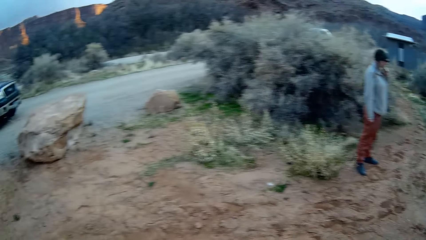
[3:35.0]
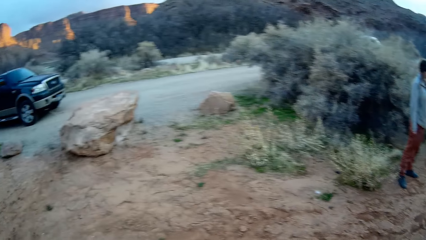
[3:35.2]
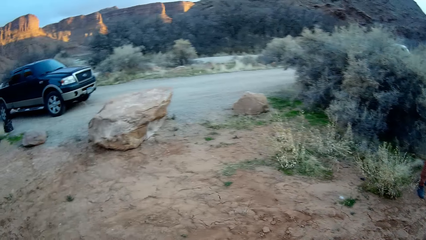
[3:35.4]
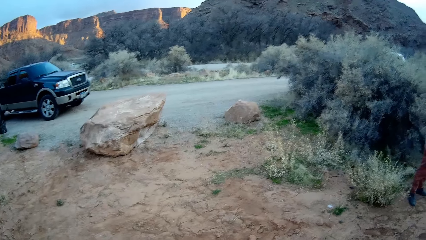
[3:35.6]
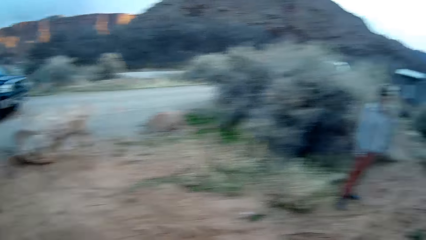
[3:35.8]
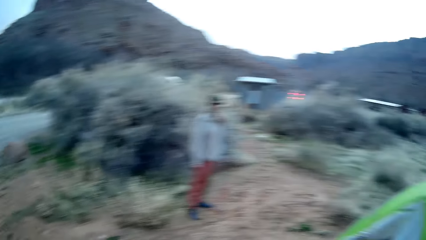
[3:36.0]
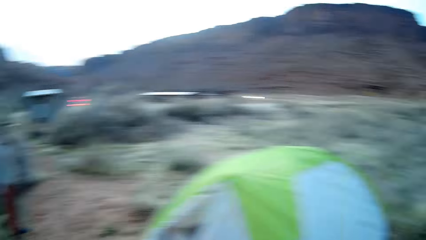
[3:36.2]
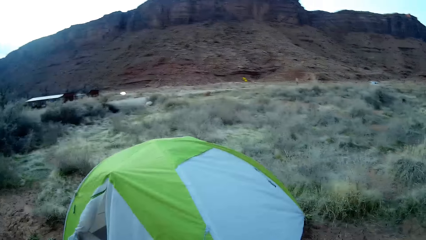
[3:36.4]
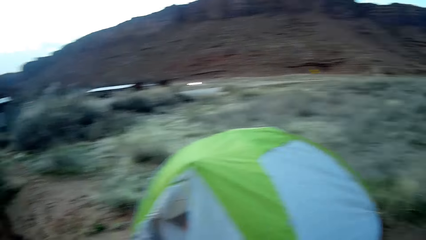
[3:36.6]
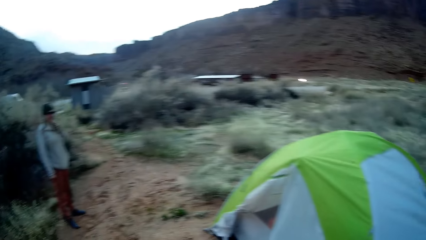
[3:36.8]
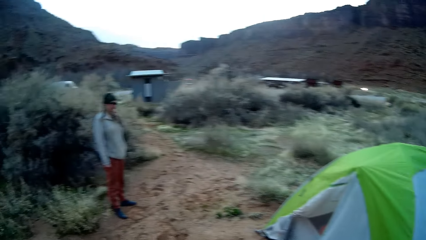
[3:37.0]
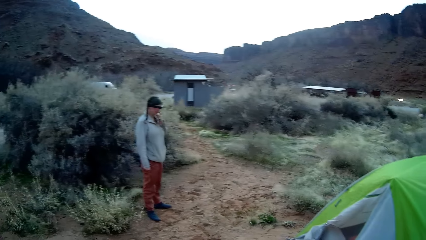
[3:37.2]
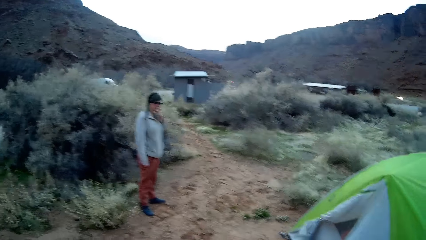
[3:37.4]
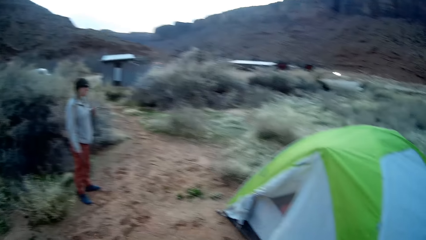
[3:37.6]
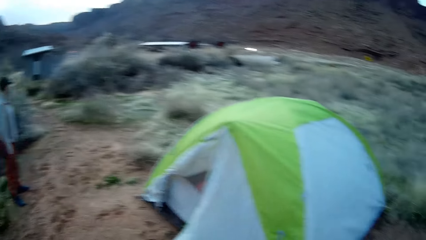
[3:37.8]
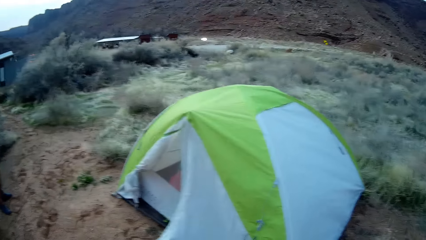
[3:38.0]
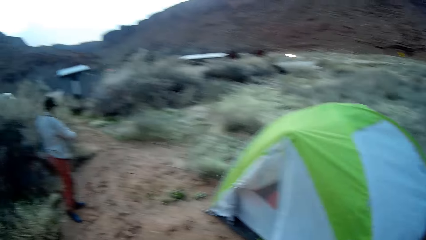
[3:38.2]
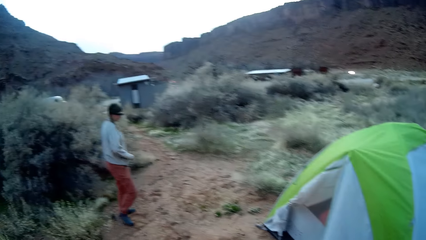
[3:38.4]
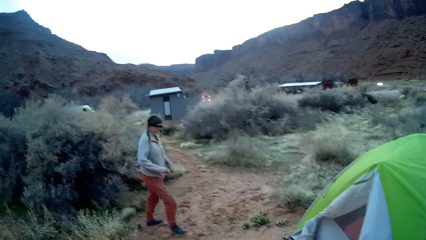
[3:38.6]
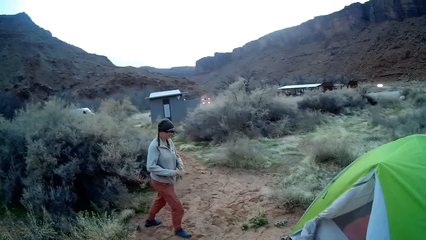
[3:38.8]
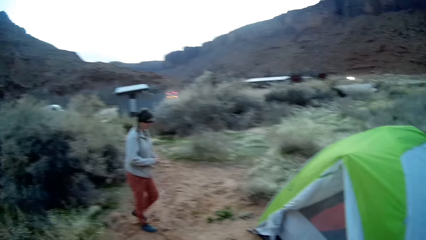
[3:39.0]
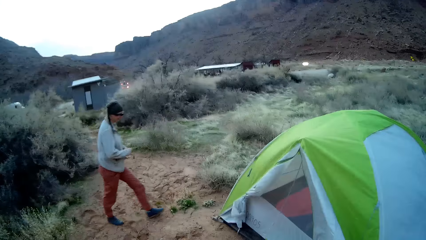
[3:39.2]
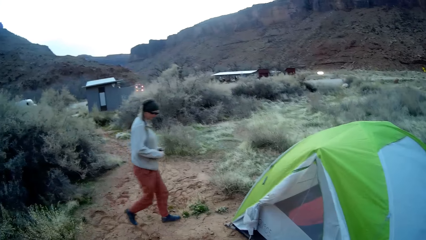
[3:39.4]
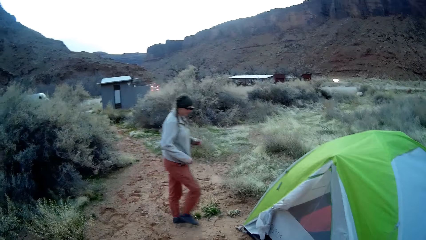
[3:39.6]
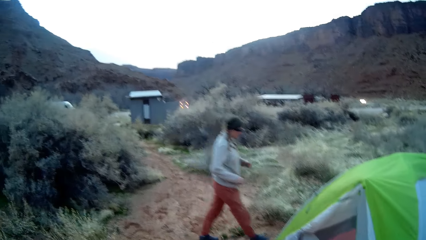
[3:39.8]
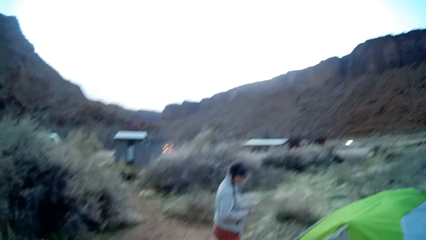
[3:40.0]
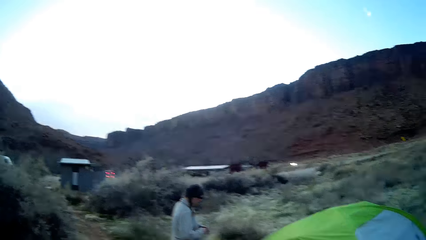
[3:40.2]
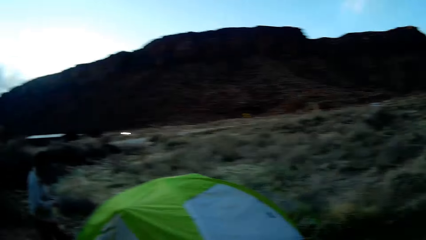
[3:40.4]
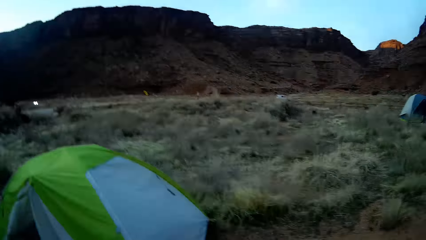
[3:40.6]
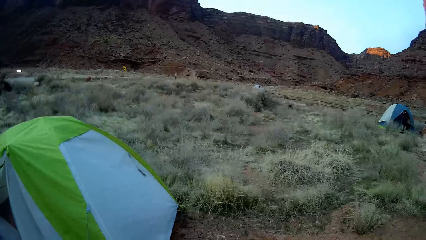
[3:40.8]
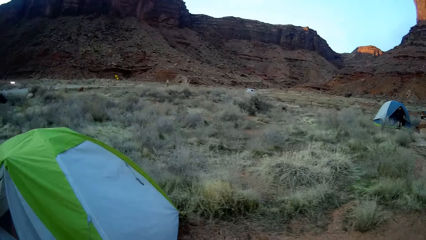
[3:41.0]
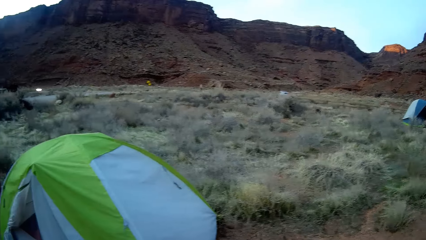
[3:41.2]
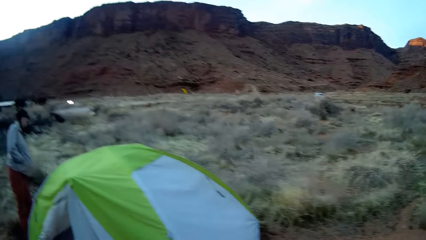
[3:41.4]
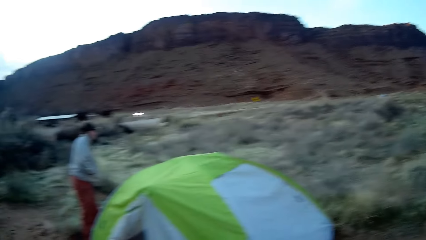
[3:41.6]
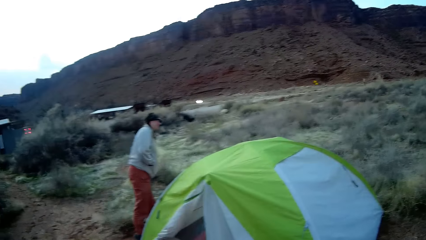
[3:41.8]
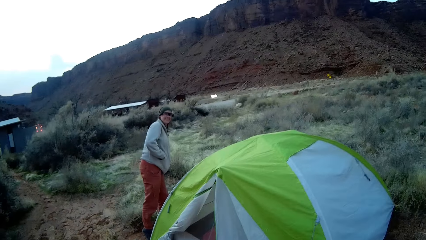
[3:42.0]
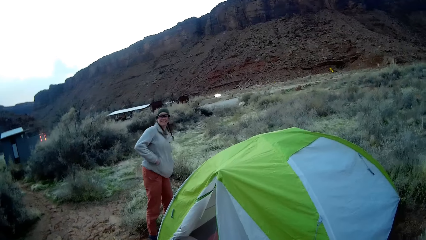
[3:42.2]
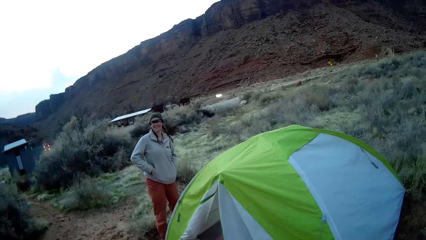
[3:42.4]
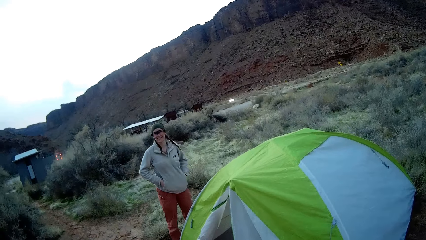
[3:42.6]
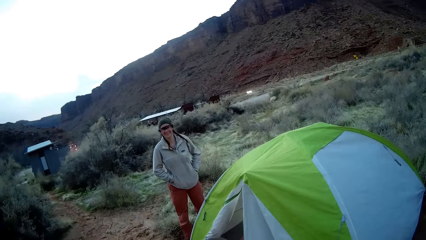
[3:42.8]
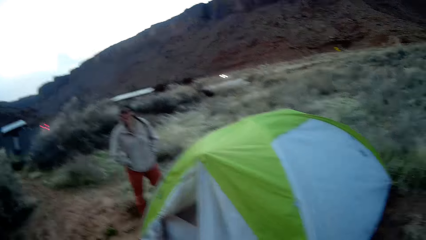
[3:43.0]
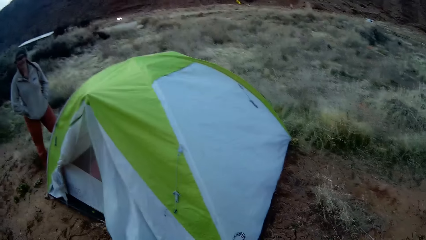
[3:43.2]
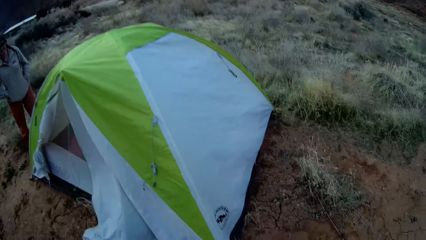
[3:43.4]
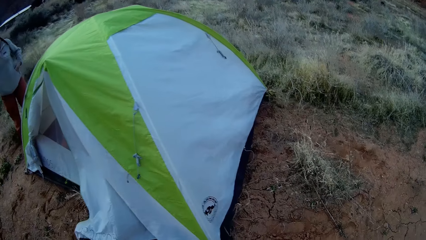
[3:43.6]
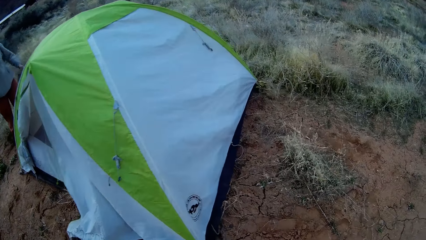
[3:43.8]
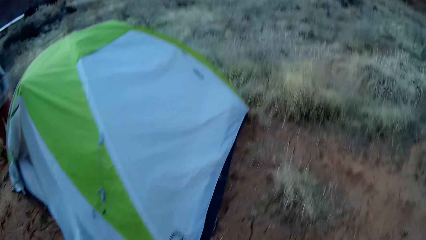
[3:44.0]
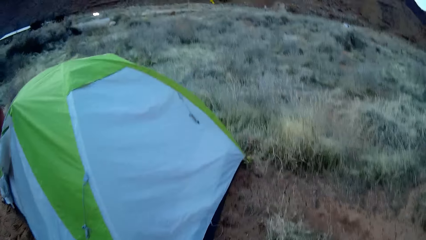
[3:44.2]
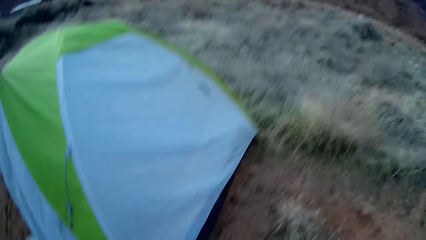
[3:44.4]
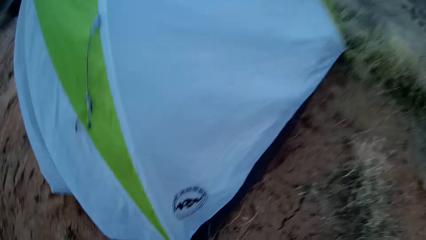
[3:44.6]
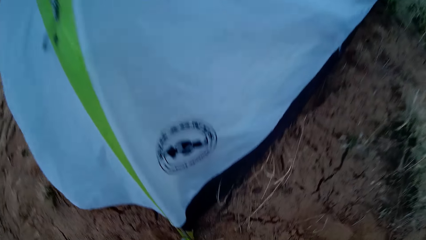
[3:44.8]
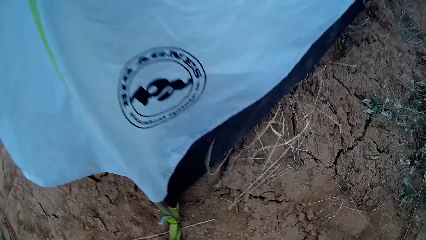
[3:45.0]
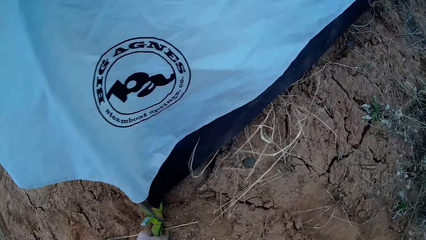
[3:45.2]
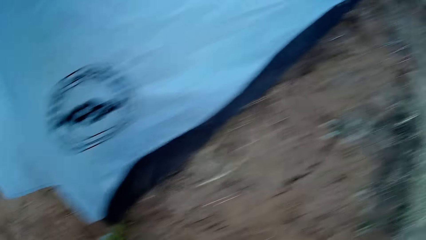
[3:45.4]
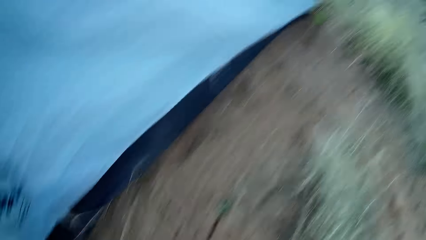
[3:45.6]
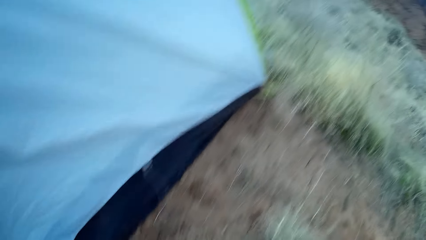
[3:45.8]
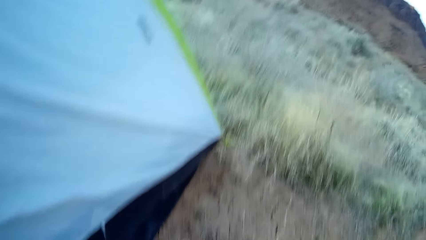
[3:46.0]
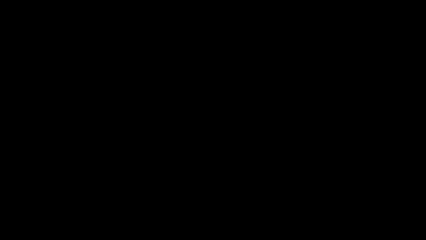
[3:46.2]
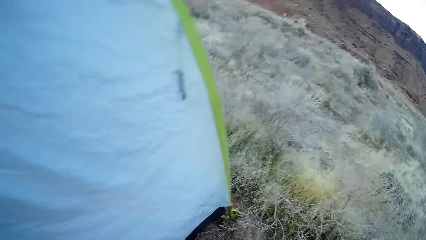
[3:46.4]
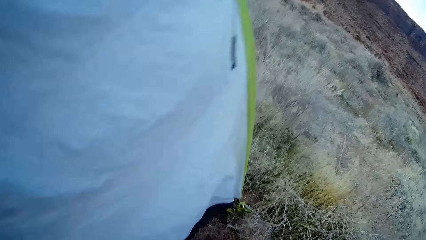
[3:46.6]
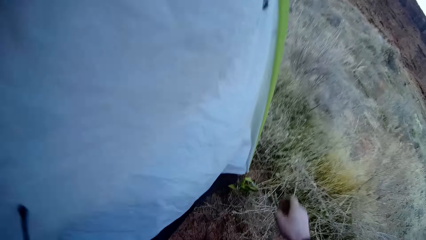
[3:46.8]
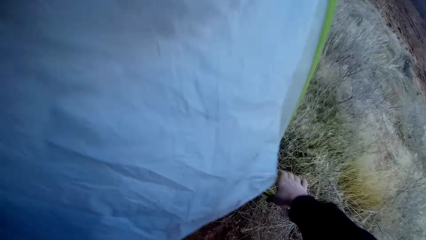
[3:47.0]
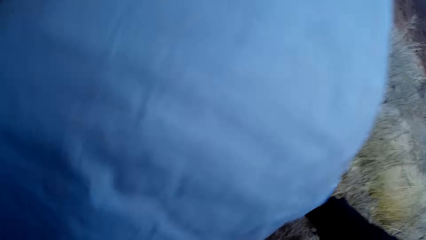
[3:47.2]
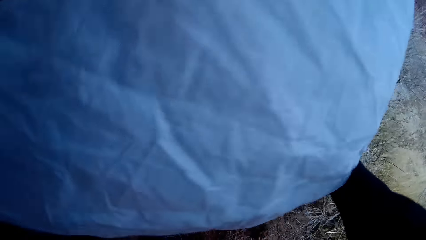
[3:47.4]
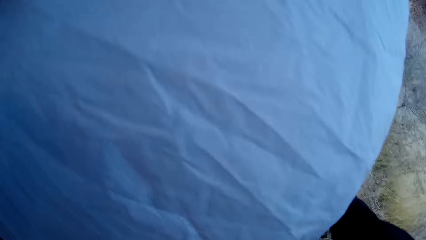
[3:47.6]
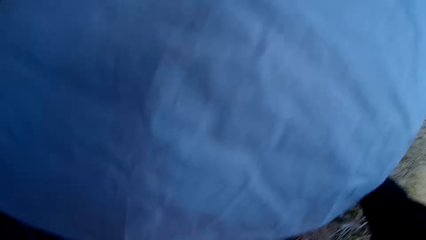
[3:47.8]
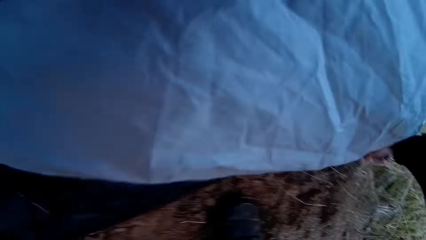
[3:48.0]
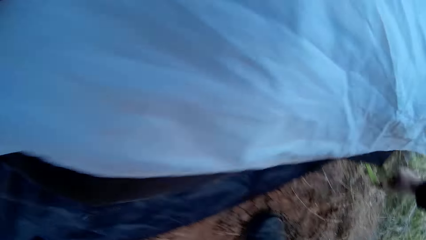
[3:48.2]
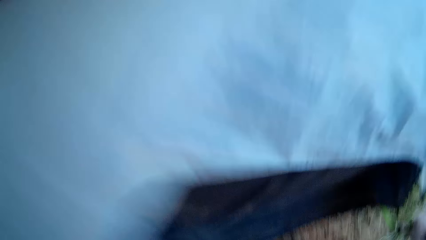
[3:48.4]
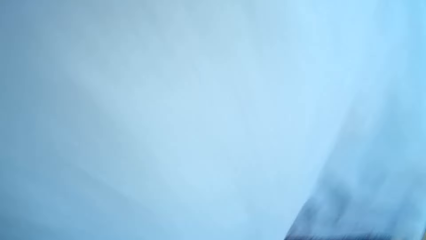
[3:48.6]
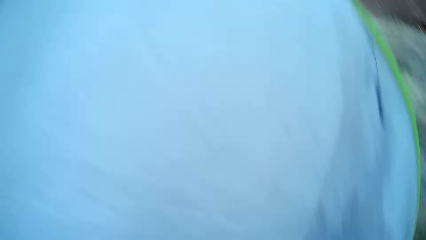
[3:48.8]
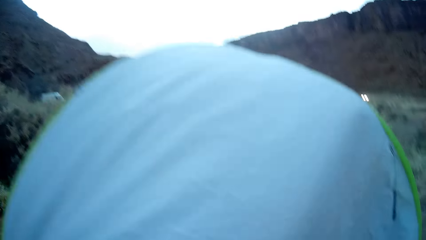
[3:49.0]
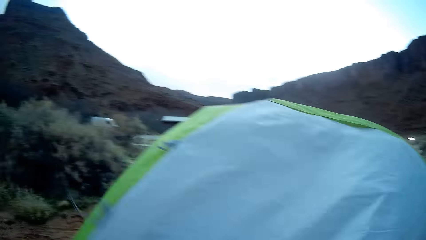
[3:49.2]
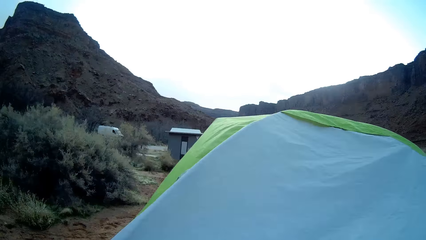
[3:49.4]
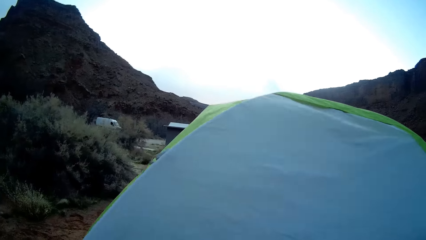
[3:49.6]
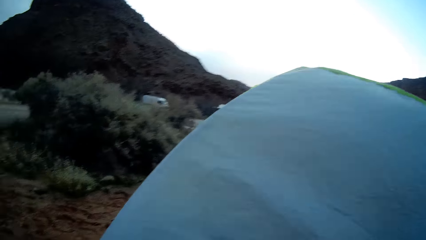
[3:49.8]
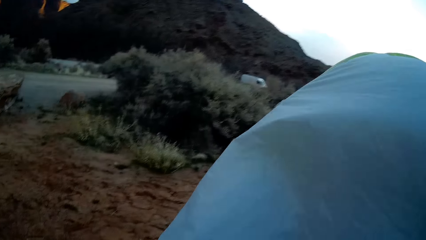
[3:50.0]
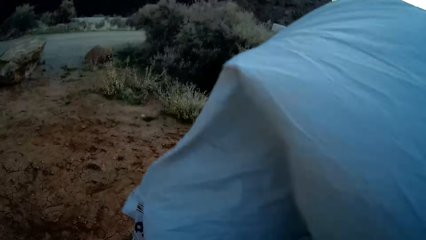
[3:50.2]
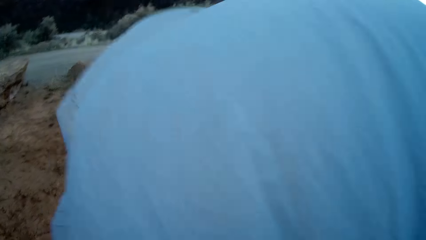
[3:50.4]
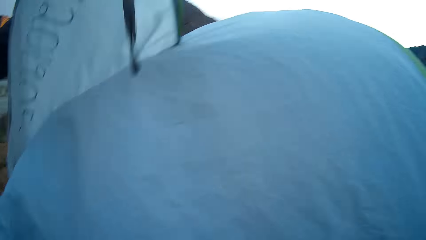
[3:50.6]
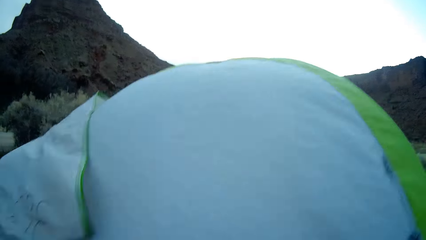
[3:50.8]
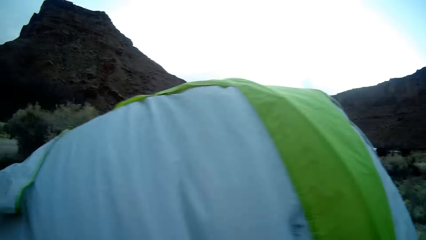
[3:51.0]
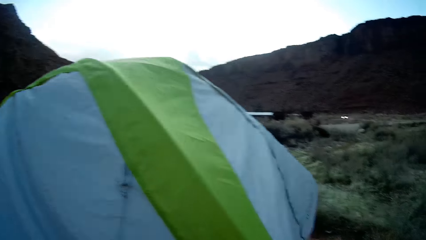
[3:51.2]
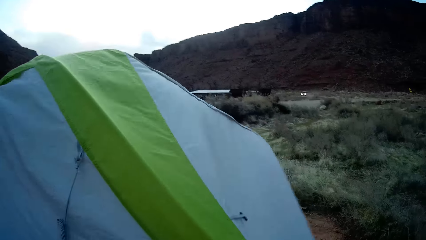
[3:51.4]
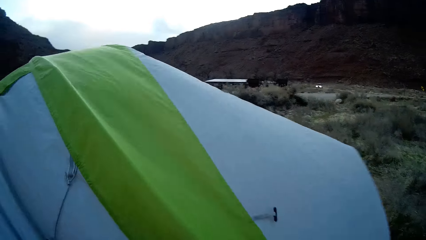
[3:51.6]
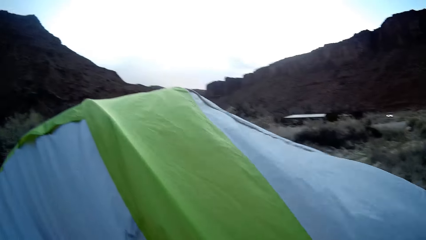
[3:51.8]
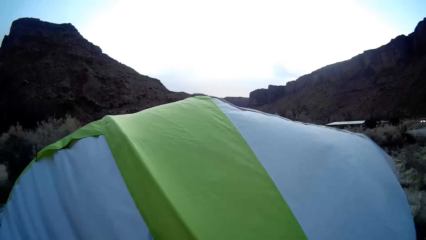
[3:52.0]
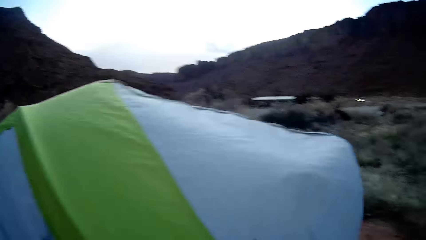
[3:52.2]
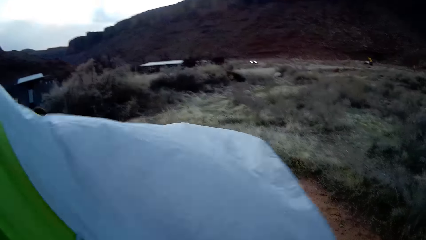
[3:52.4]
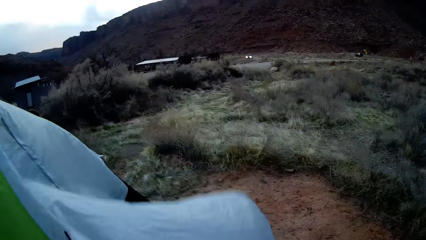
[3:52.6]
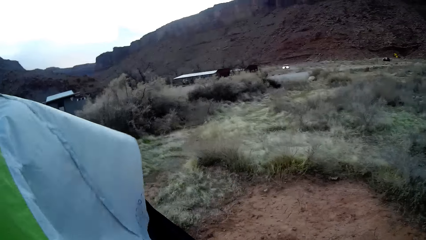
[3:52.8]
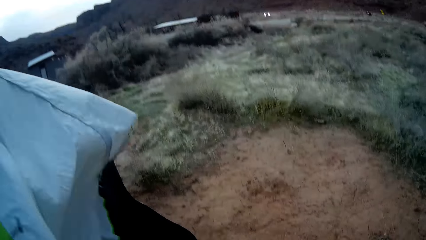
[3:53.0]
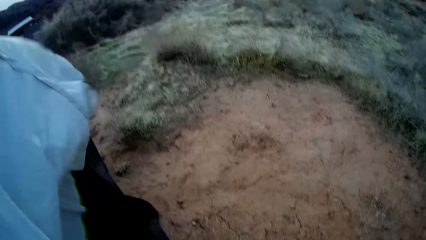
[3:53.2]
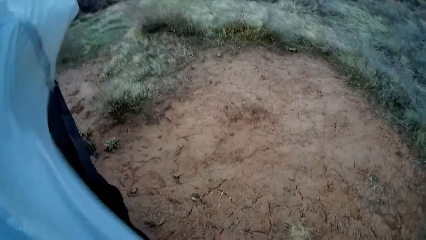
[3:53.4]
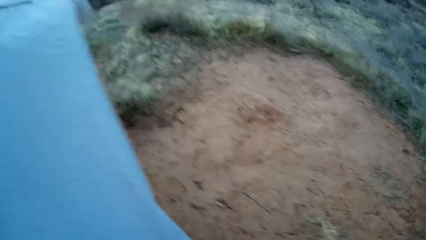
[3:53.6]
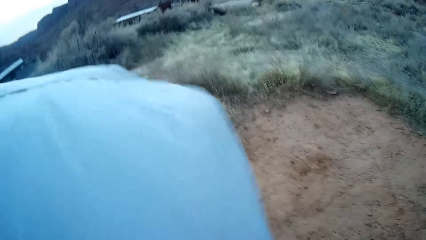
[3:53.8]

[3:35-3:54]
The camera wearer looks around. A person walks around. The camera wearer carries the tent with the person. They touch the tent and lift the tent.
